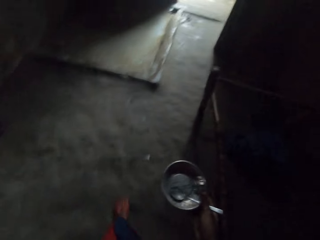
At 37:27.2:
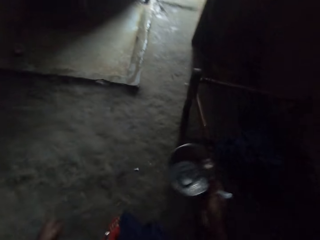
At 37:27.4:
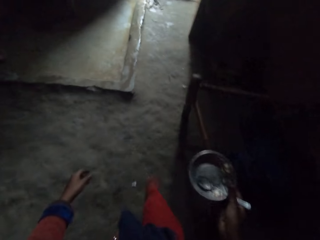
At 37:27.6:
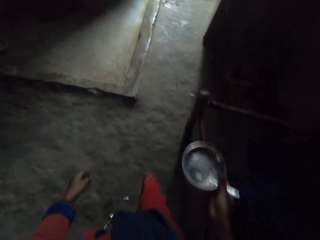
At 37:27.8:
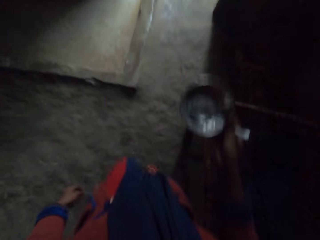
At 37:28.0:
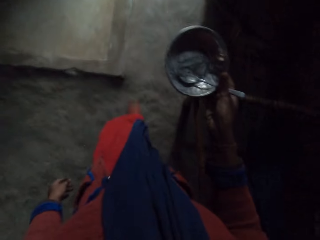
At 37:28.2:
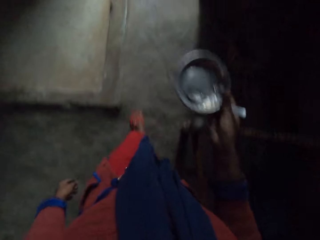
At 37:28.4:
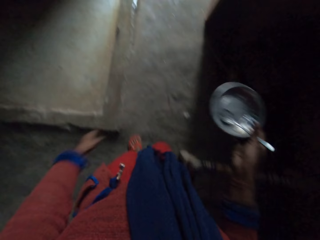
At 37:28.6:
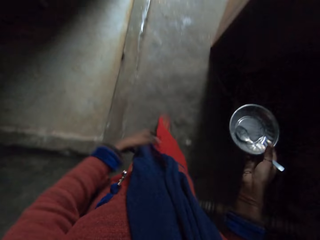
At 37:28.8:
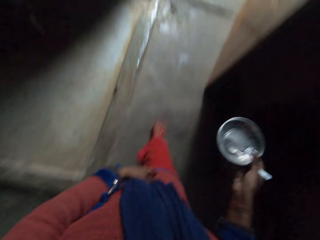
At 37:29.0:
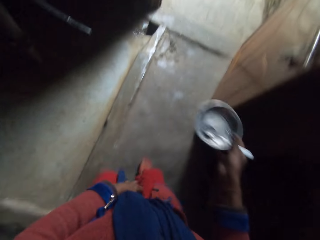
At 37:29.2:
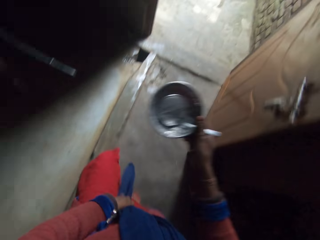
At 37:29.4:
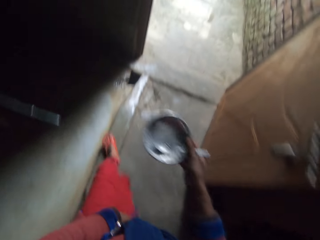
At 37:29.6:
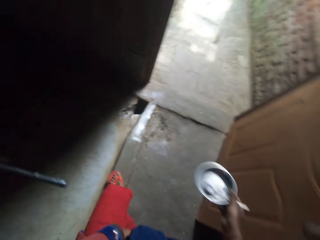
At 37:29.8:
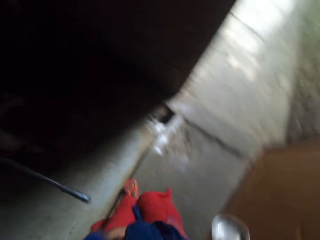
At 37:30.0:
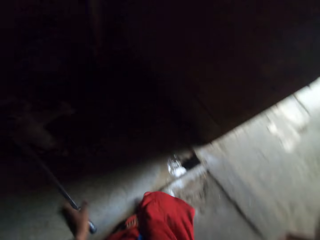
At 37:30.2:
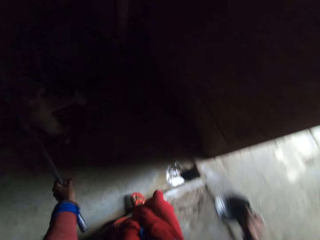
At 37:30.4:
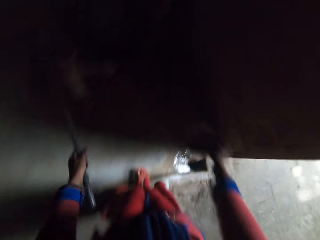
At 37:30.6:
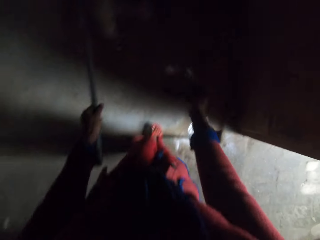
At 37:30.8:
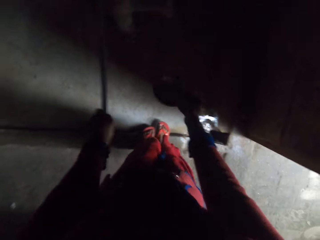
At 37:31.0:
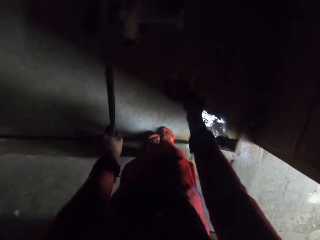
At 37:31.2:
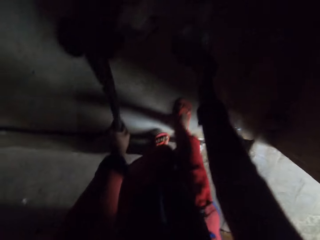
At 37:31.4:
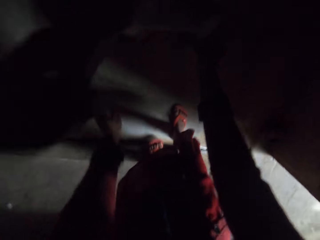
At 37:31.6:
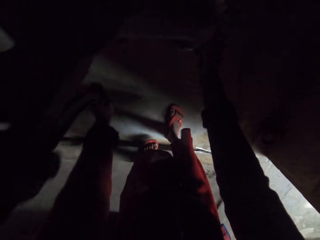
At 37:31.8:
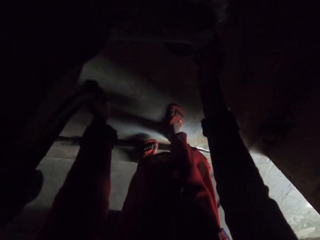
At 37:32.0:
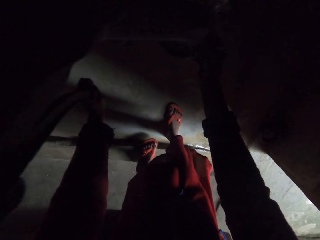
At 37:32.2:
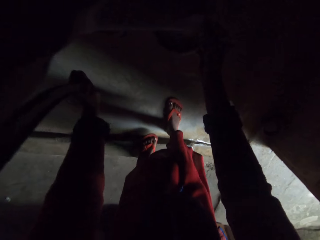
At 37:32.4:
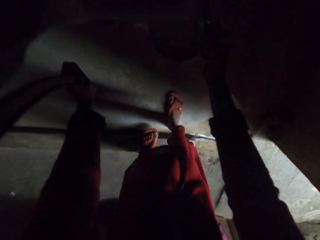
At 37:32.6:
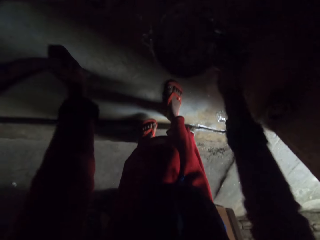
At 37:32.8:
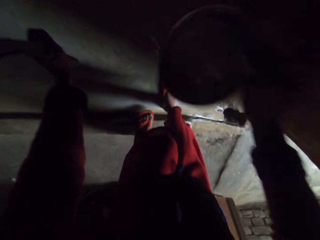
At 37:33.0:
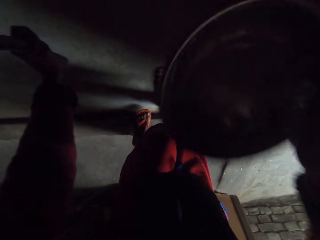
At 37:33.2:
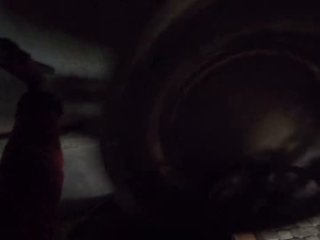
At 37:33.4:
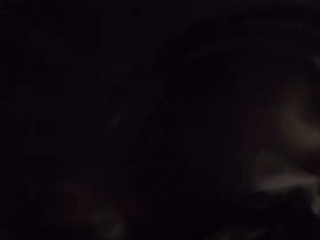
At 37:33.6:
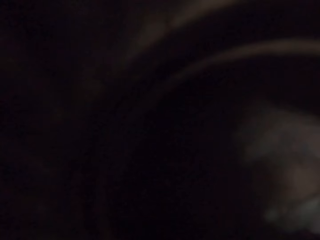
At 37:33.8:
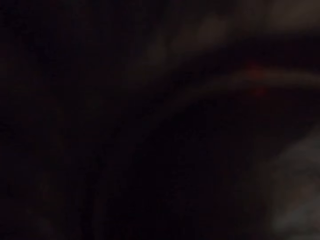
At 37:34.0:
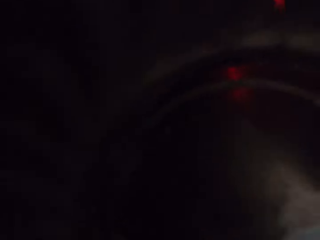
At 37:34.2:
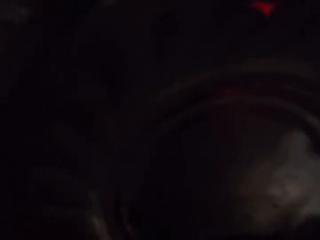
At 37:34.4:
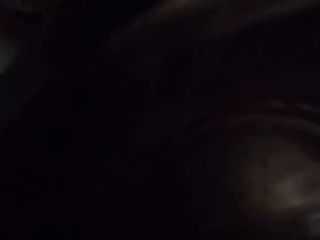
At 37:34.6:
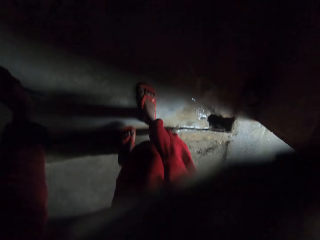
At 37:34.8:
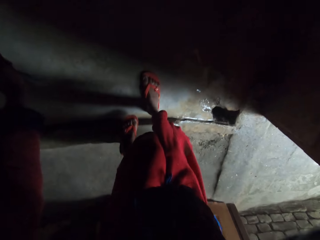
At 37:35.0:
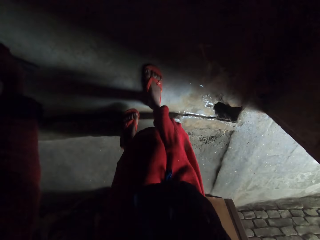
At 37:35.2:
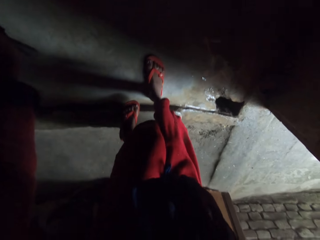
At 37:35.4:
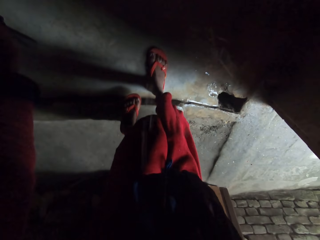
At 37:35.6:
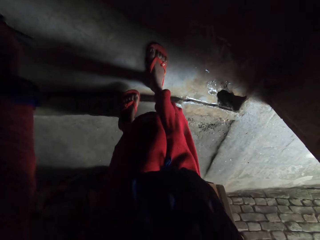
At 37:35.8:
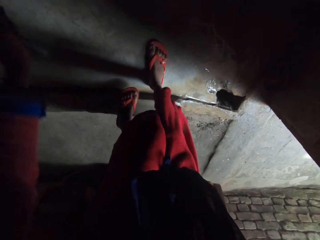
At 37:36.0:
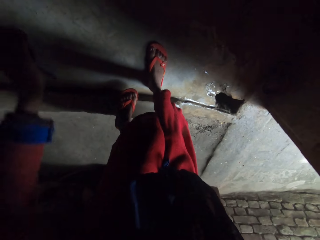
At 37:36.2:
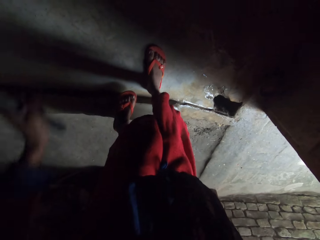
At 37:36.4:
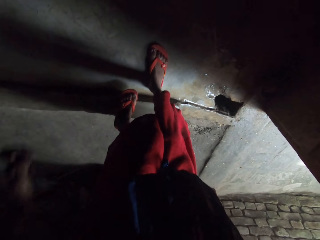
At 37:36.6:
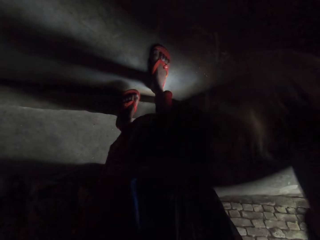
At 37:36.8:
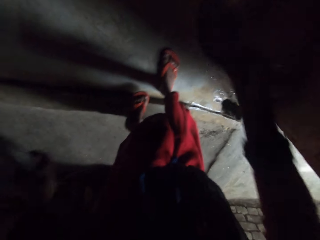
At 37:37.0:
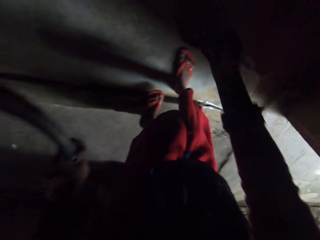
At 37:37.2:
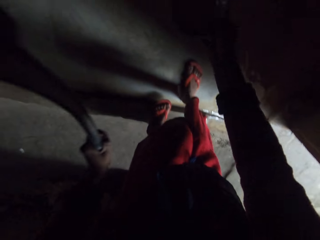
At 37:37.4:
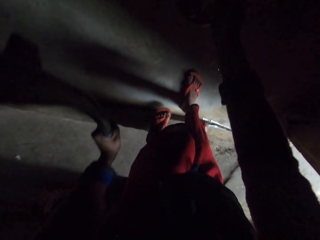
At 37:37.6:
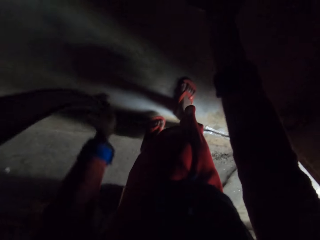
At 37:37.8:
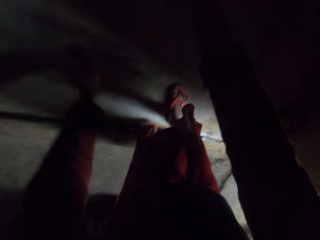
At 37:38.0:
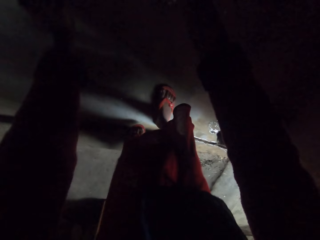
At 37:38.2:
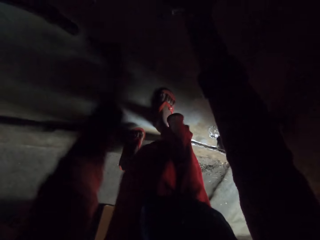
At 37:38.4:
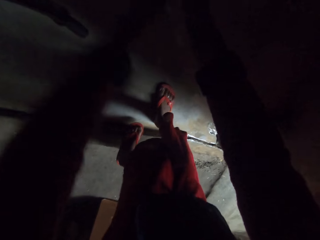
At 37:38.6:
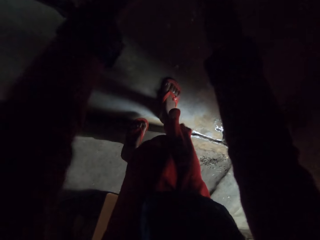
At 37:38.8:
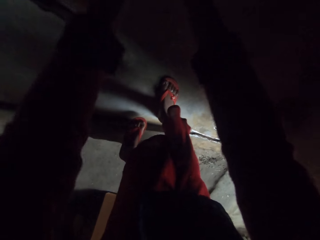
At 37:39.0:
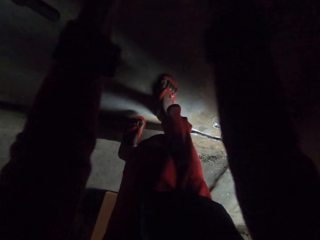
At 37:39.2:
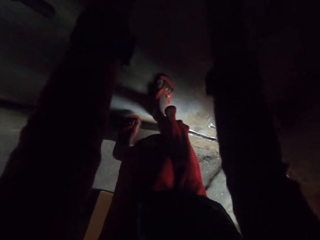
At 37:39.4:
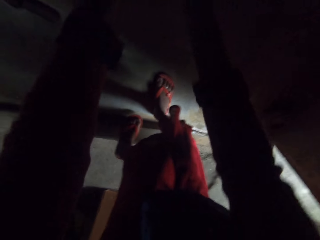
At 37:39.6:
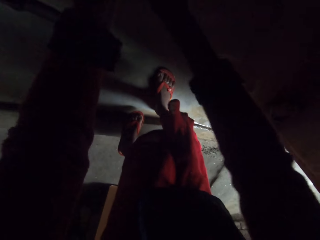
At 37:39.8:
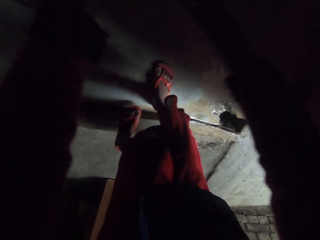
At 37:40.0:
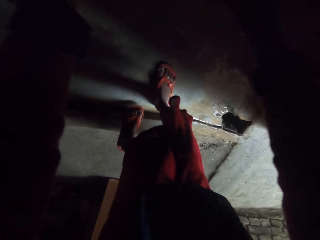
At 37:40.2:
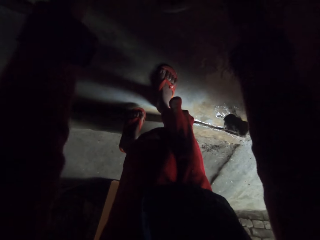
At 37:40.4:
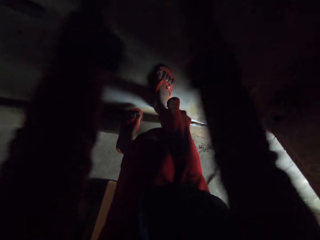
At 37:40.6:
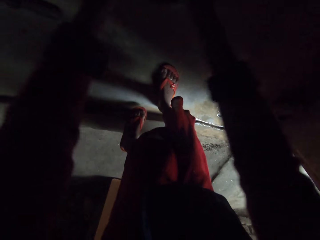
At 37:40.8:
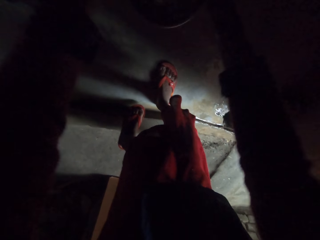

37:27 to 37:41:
The camera wearer adjusts her scarf with her left hand. She approaches the water pump. She pulls the handle of a tap with her left hand. She holds the pump. She takes water from the tap with the bowl in her right hand. She pumps water into the bowl or plate. She drinks water from the bowl in her right hand. She closes the tap with her left hand. She moves the pump. She pumps water into the plate. She rinses her plate with both hands.

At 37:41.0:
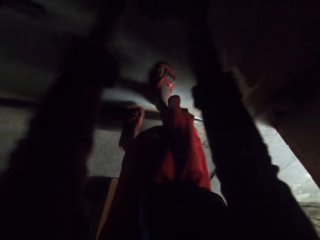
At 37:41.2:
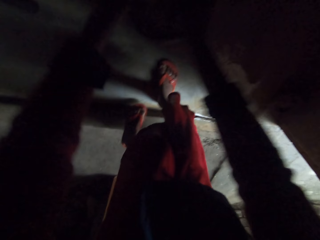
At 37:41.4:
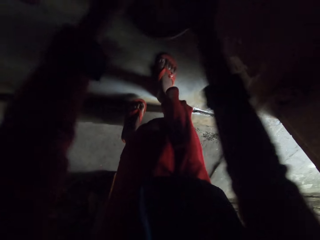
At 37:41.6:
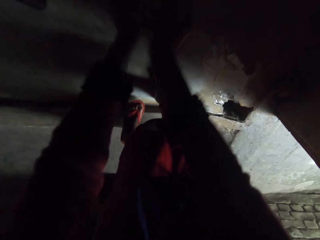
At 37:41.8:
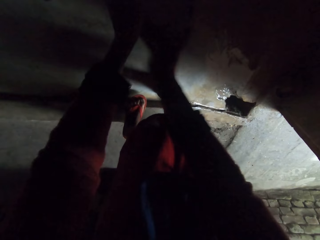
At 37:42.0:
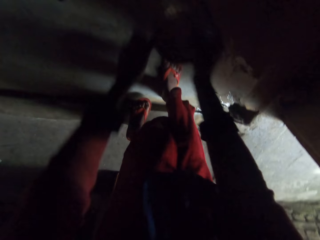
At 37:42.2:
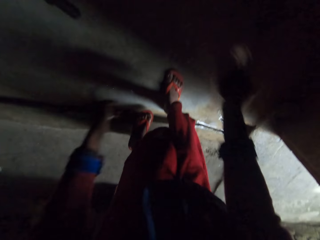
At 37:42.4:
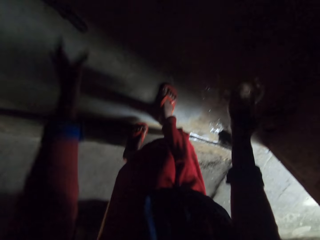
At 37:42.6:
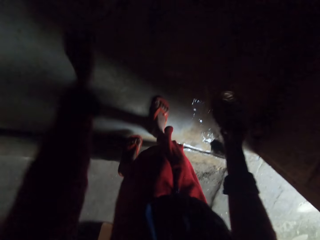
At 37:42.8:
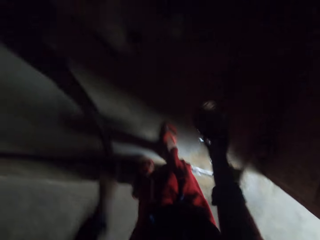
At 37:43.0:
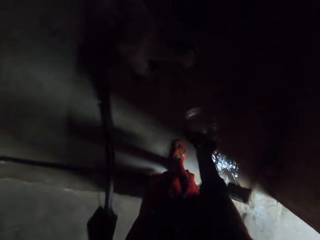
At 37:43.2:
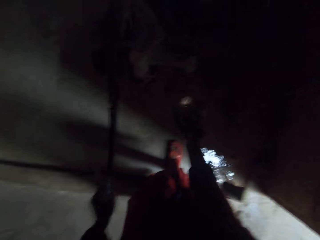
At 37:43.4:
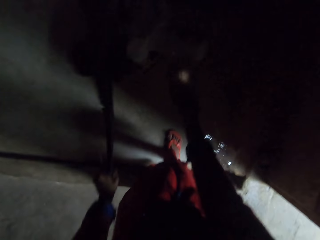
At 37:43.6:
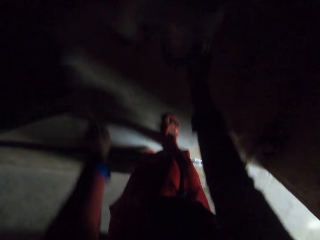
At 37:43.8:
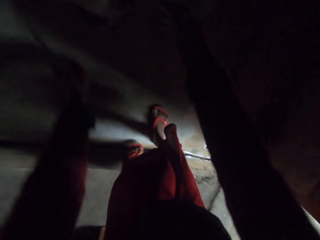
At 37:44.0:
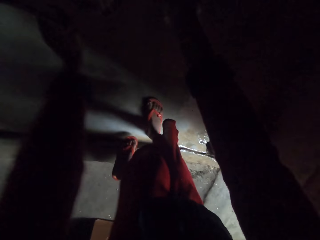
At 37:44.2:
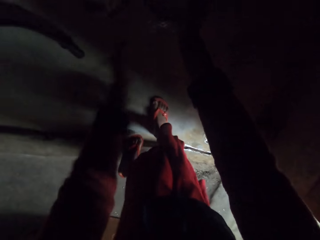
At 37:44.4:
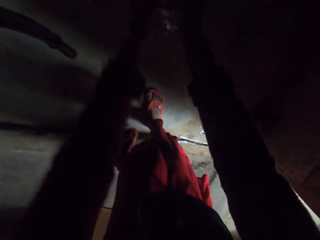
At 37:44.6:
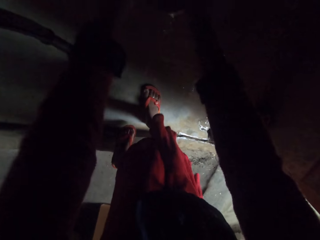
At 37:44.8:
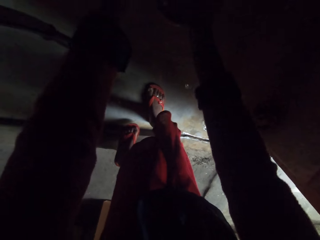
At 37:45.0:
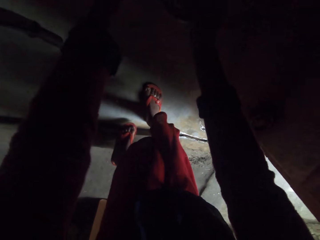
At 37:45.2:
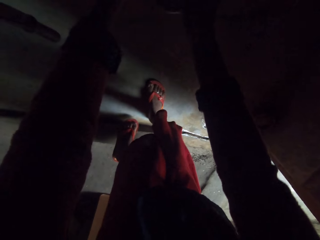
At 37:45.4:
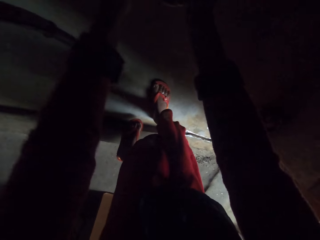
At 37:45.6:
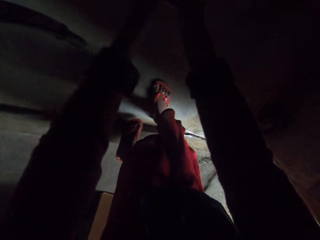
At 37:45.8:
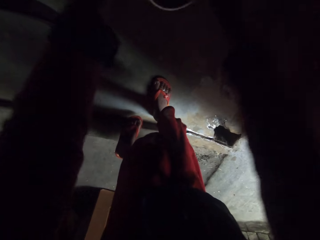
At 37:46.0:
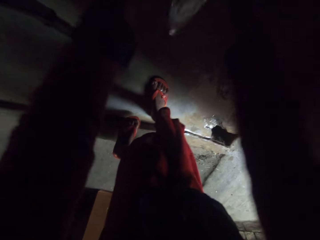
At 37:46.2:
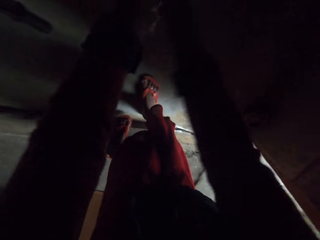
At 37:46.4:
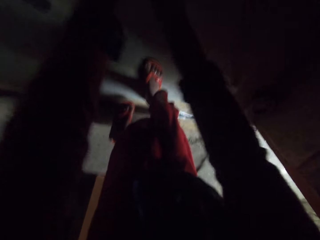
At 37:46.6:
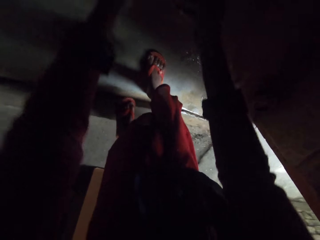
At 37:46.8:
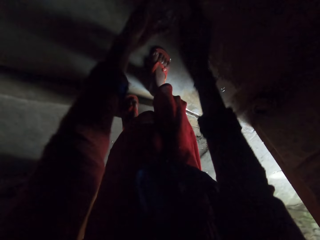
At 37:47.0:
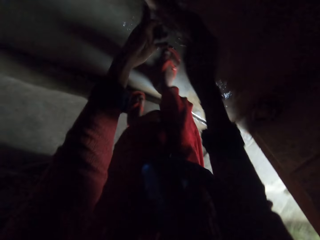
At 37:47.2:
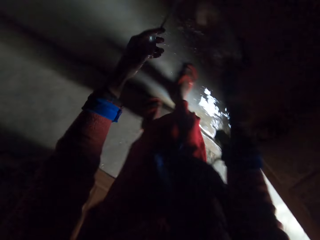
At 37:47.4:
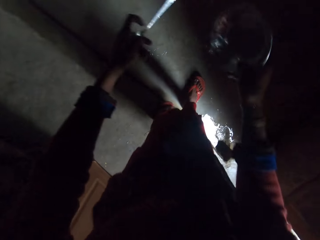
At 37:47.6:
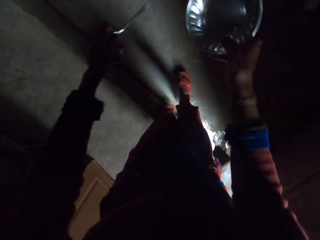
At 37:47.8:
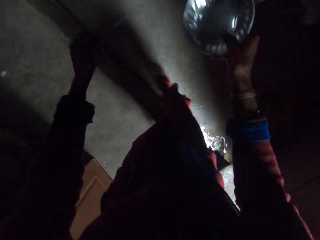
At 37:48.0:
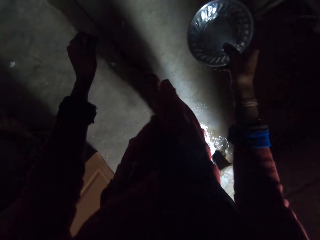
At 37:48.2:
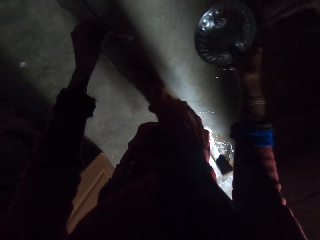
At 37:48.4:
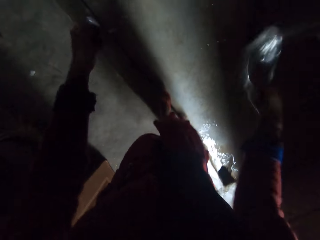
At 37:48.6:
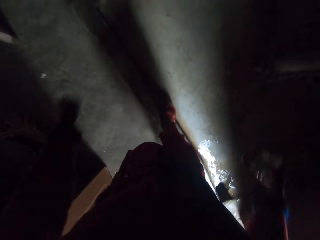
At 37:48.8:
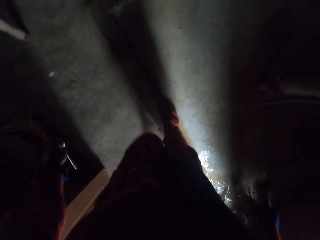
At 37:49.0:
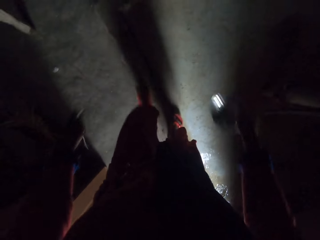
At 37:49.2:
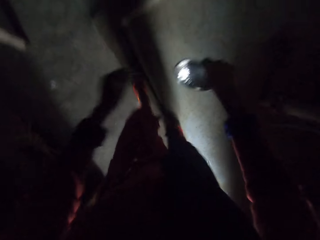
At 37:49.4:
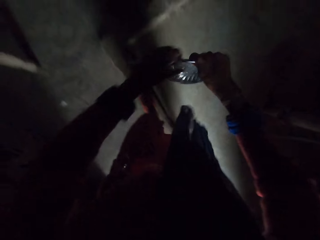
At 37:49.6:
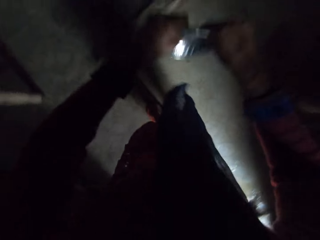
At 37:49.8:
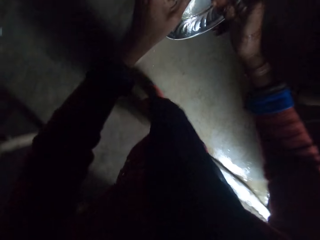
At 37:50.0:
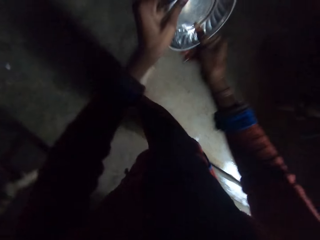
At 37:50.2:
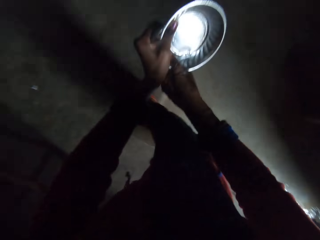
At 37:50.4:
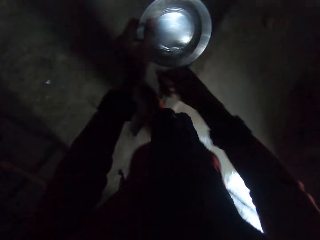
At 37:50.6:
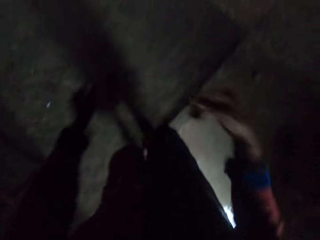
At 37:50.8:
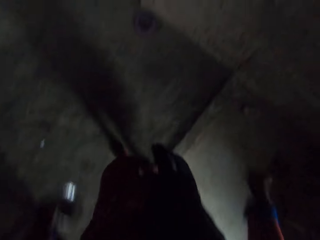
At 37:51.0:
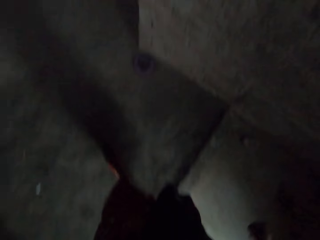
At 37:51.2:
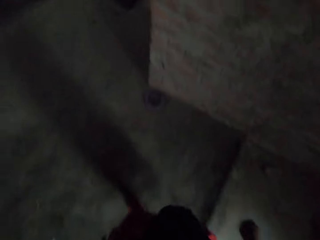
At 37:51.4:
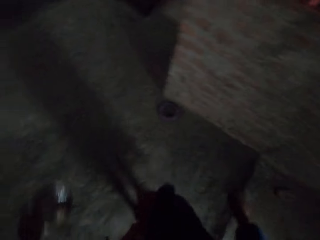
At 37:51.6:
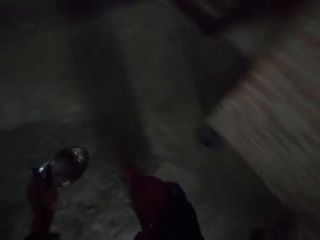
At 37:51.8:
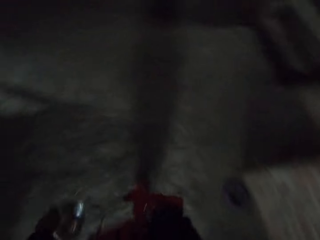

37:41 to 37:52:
The camera wearer pulls the handle of the tap with her left hand. She pumps water into the plate. She rinses her plate and spoon with both hands. She shakes the plate and spoon in her hands. She carries the plate and spoon inside the house. She walks into the kitchen. She passes the bowl to her left hand on her way. She cleans the bowl with her right hand.
